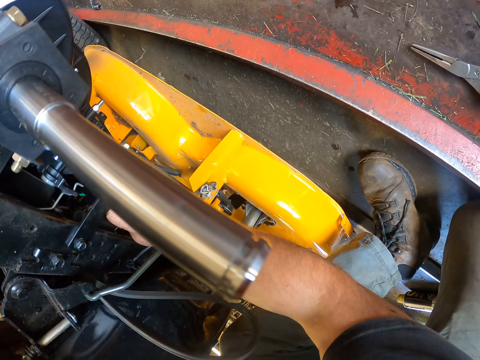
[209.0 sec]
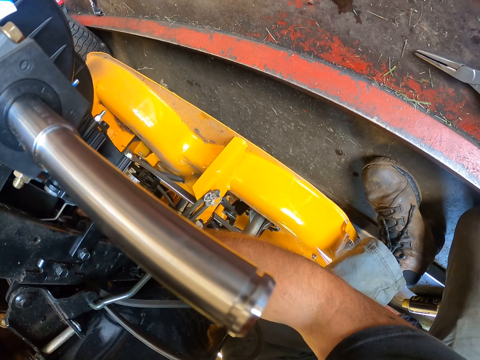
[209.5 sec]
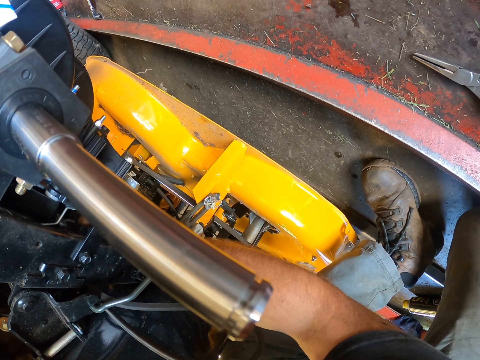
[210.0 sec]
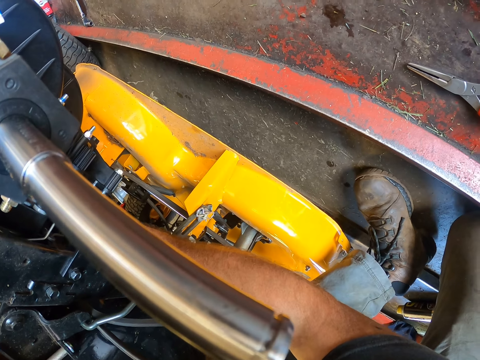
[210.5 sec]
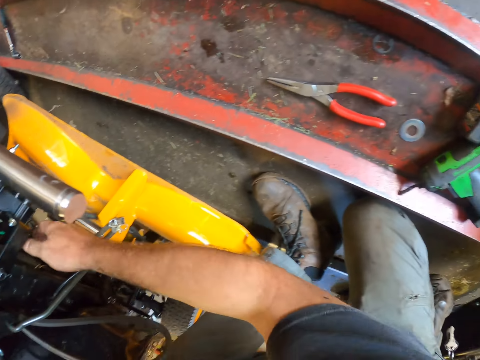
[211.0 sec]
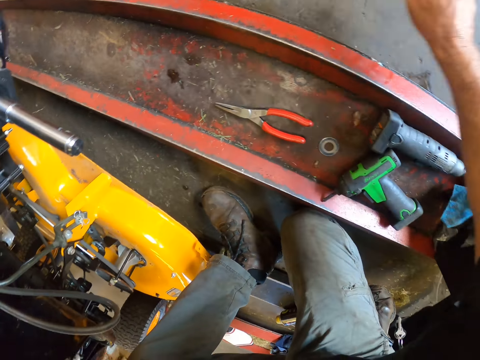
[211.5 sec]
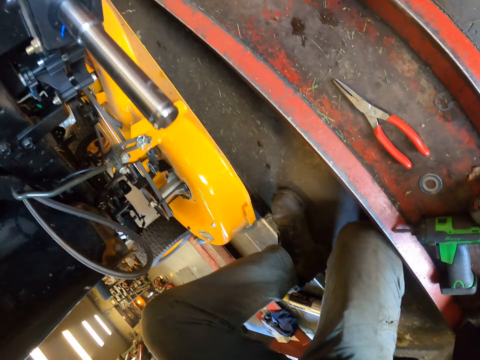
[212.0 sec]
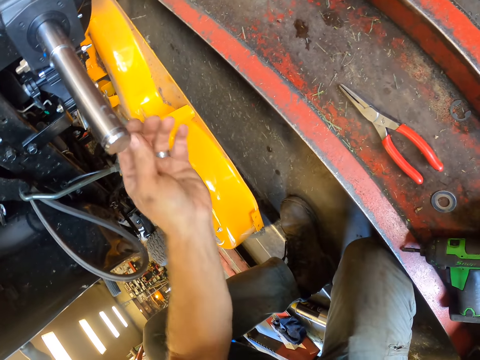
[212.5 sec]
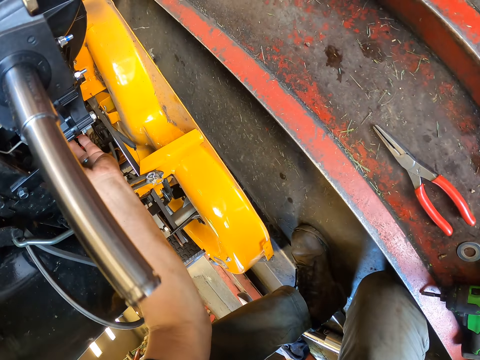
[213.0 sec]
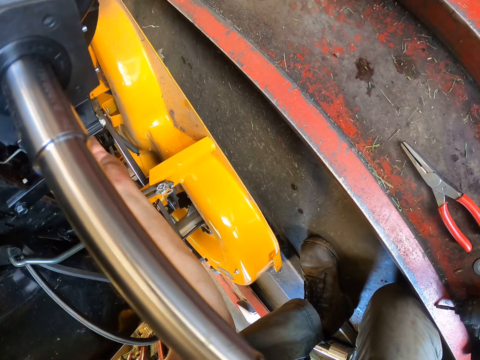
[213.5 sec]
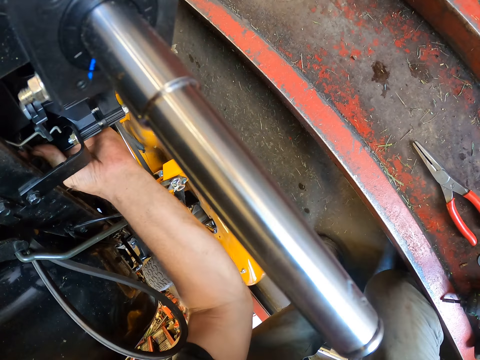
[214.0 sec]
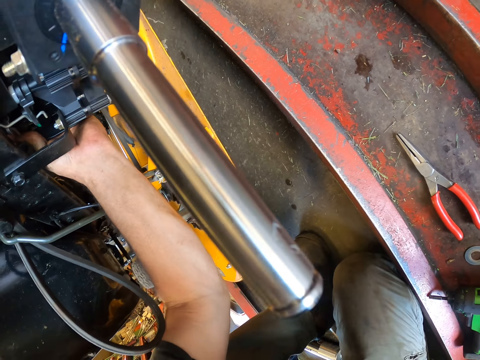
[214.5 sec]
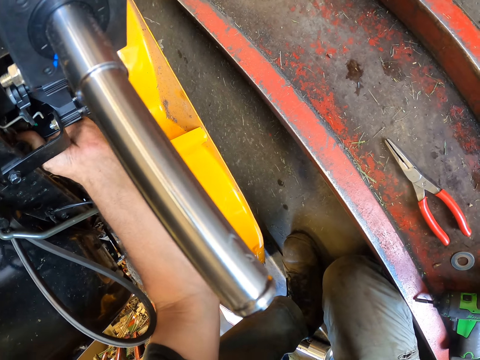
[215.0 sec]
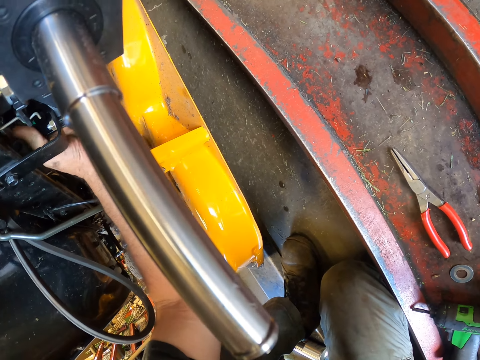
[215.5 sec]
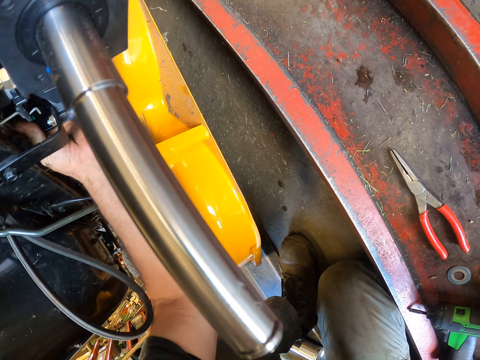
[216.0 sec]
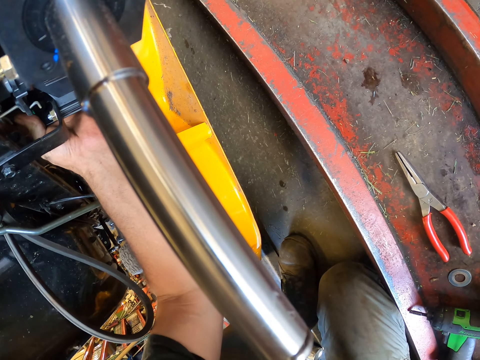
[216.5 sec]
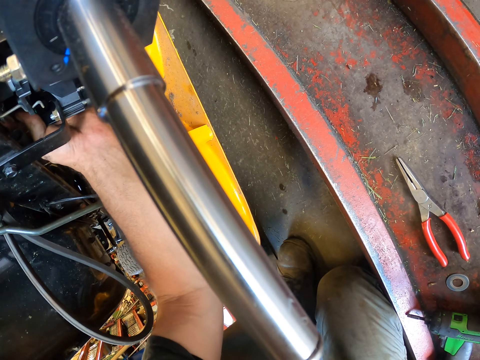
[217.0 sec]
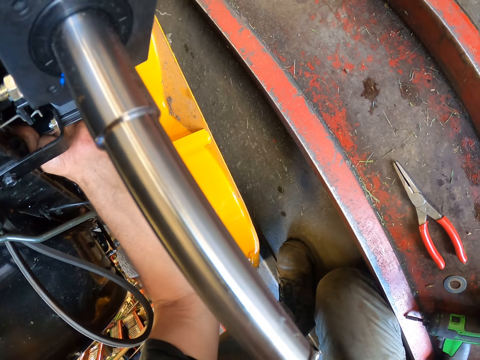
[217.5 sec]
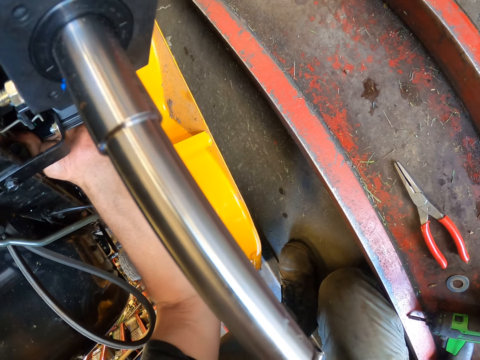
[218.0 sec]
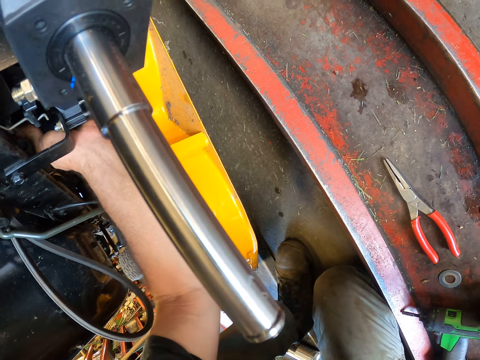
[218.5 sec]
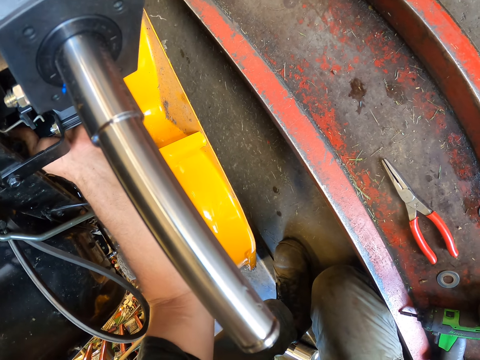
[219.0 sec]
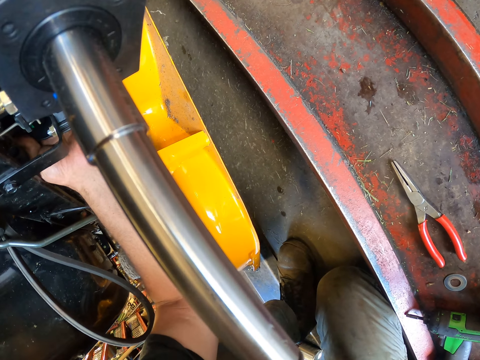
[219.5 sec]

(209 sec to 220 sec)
The camera wearer removes his right hand from the engine compartment of the lawn mower. He moves around a garage. He places his left hand into the engine compartment of the lawn mower. He adjusts a cable on a machine with a hand.

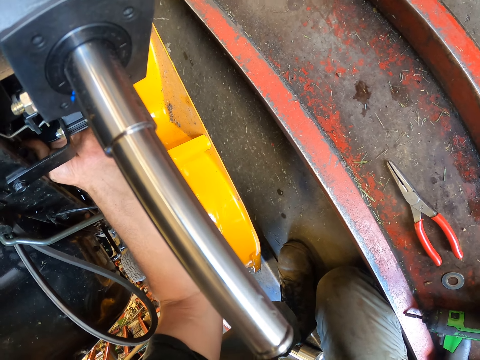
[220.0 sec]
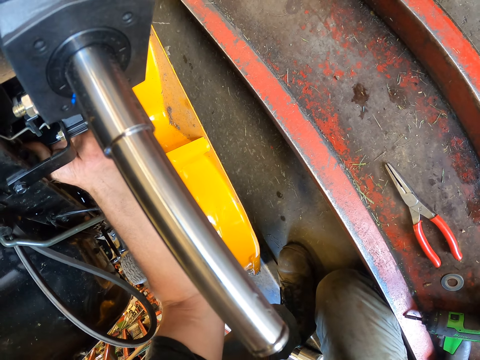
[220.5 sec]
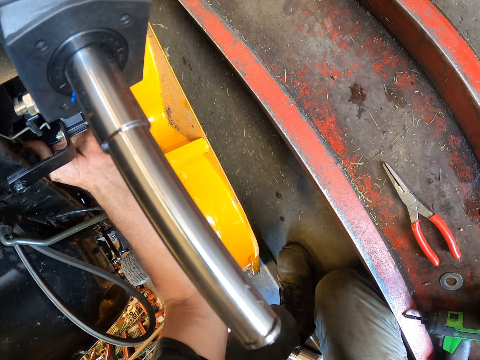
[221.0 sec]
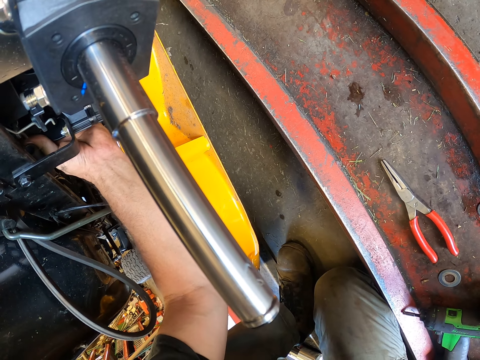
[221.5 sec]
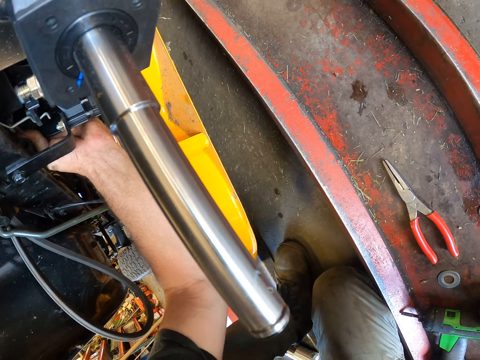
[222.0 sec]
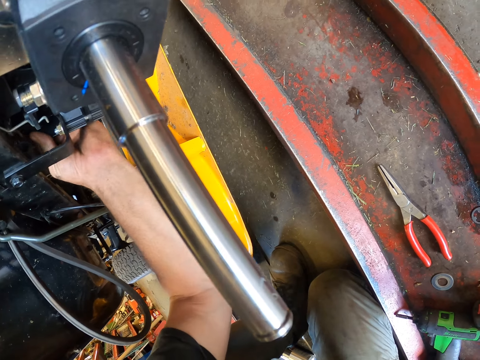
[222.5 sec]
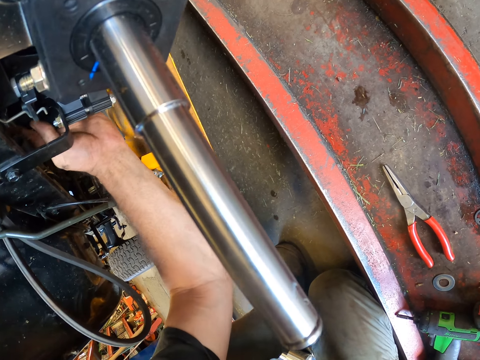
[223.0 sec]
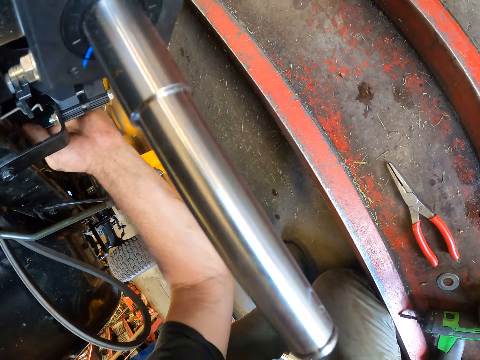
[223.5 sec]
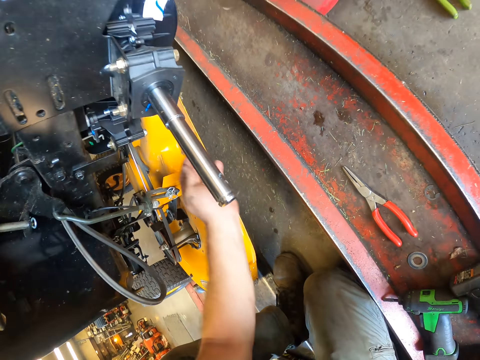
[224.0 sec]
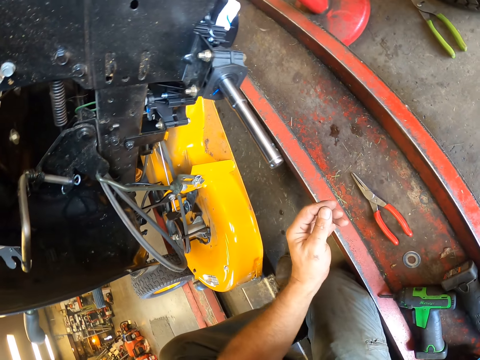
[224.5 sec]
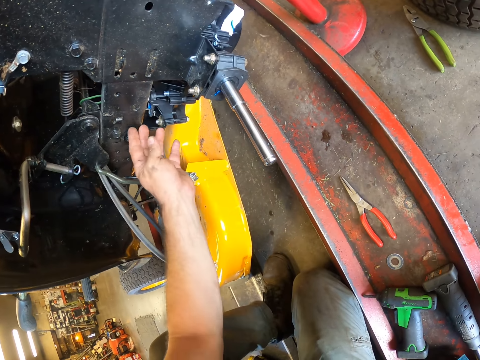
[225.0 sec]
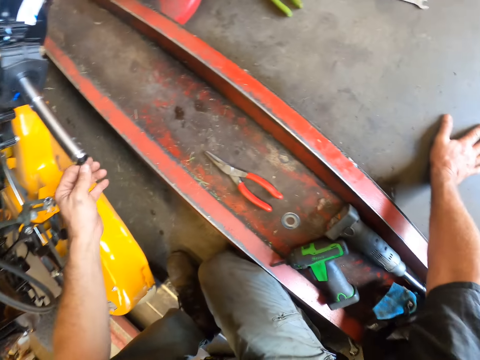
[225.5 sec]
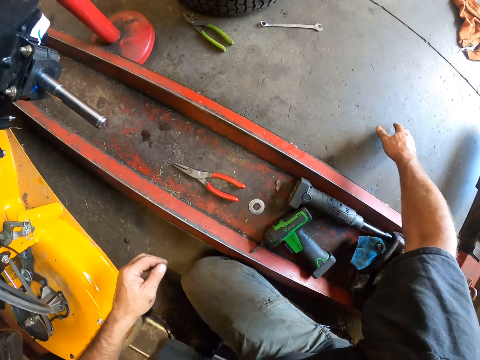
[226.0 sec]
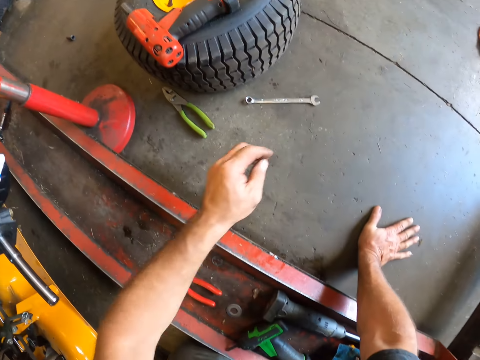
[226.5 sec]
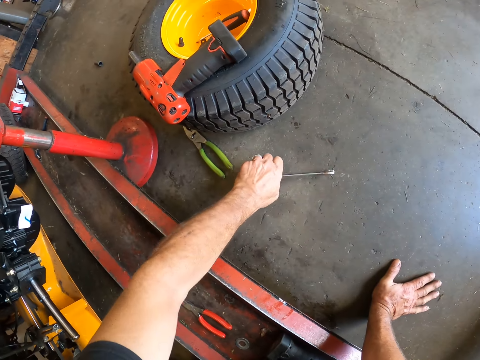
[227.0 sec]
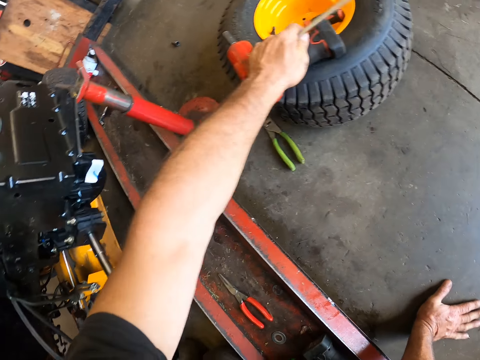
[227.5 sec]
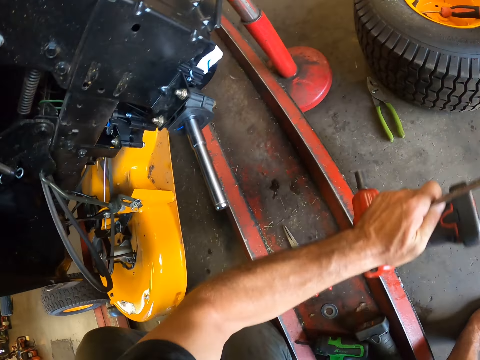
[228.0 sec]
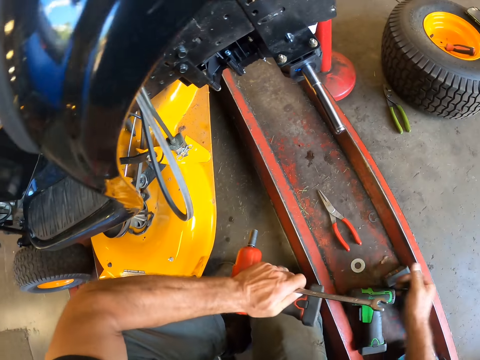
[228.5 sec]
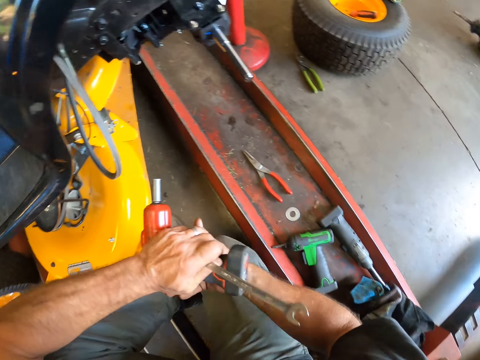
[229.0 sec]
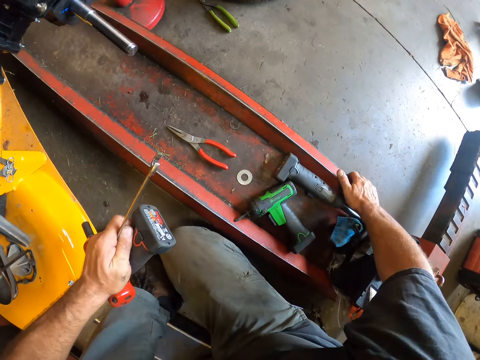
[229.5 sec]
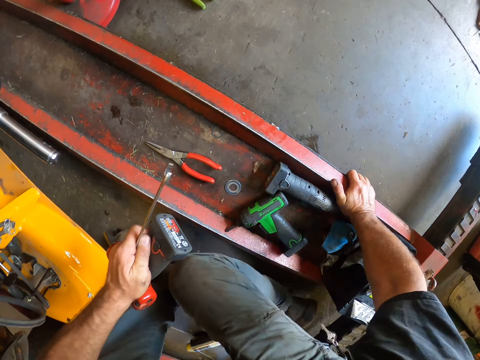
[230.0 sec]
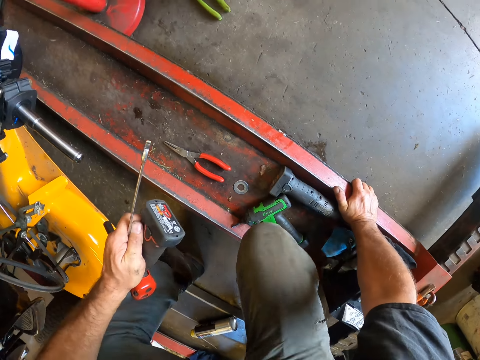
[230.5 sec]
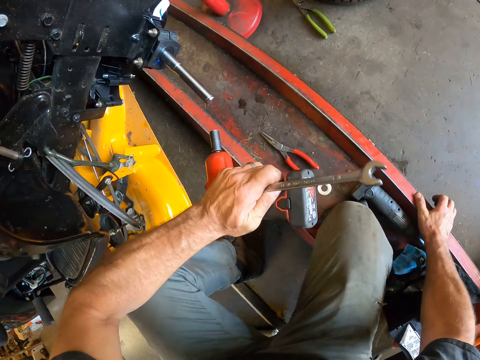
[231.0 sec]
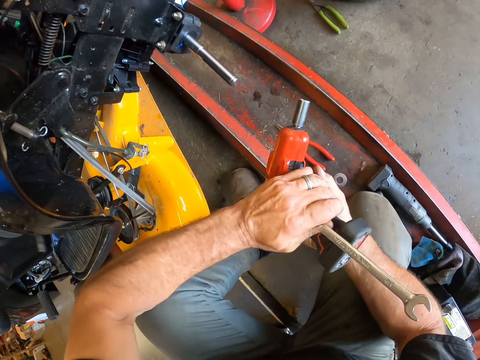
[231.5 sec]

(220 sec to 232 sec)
The camera wearer drops his left hand. He looks around a garage. He picks up a spanner from the floor with his left hand. He picks up a bolt tightening machine from a wheel with his left hand. He places his right hand on the auto lift. He holds a metal with a hand.

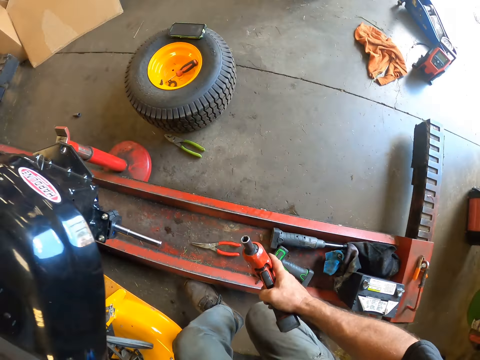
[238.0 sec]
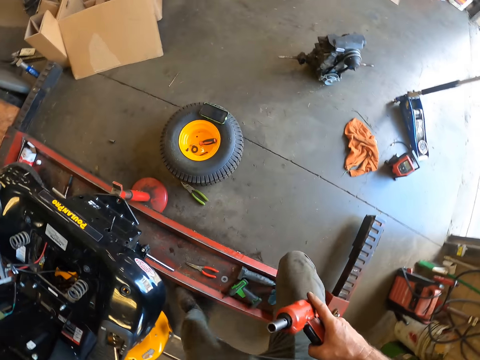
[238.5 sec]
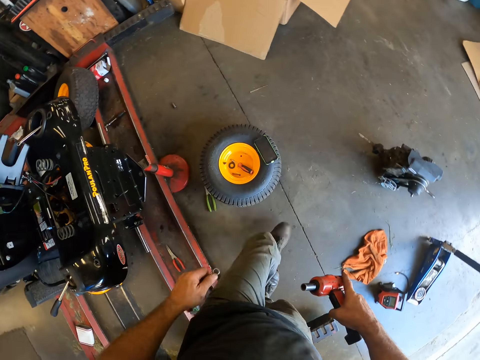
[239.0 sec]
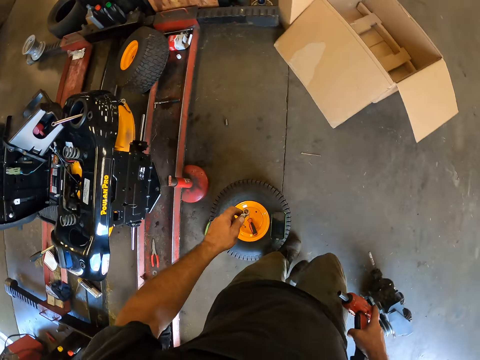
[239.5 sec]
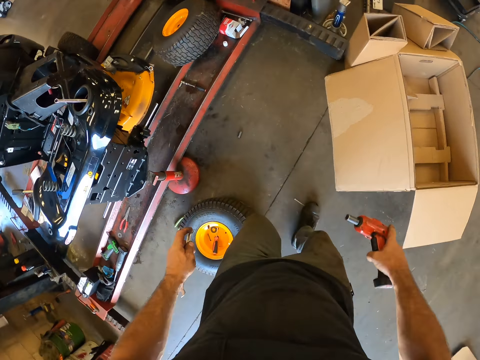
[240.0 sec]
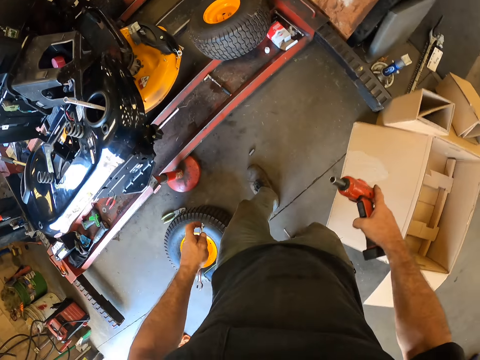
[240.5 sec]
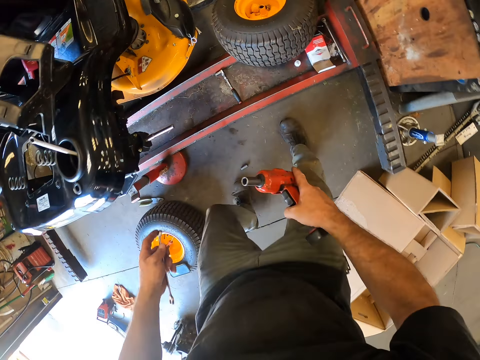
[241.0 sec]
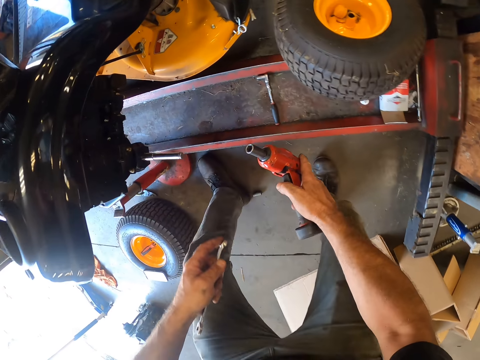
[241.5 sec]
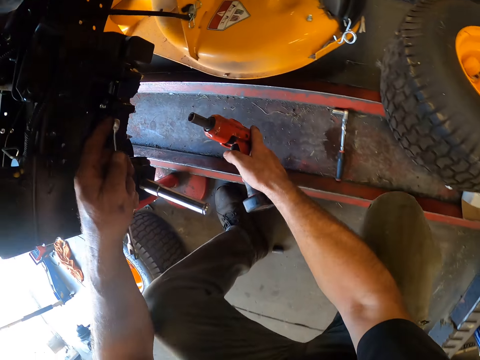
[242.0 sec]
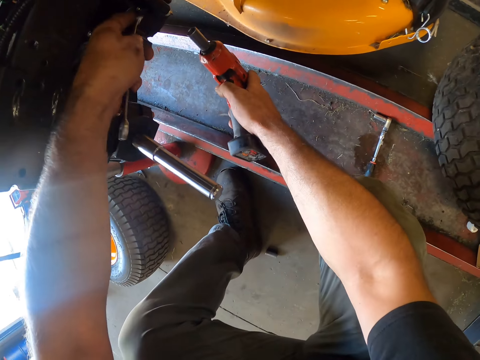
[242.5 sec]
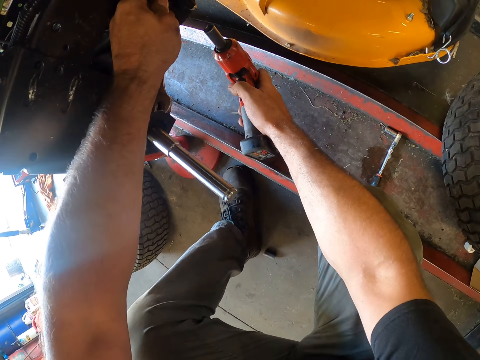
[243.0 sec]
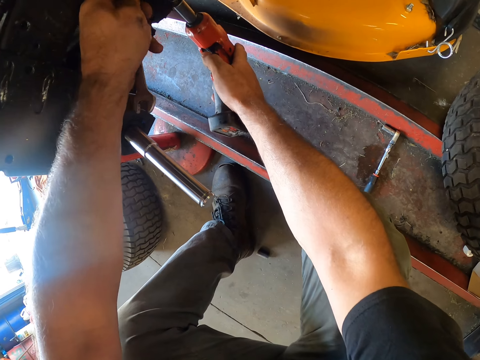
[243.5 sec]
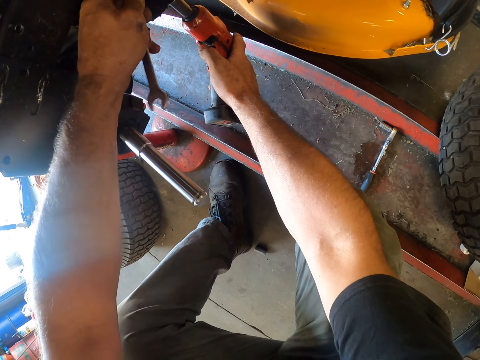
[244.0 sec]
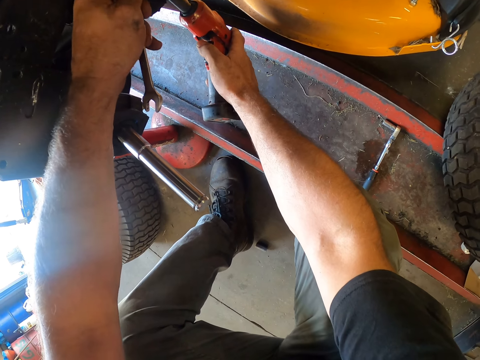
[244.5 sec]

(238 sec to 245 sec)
The camera wearer walks around a garage. He moves to the right hand of the lawn mower. He holds down a bolt in the lawn mower with the spanner in his left hand. He tightens the bolt in the lawn mower with the bolt tightening machine in his right hand. He adjusts a nut on a machine with a driller.
